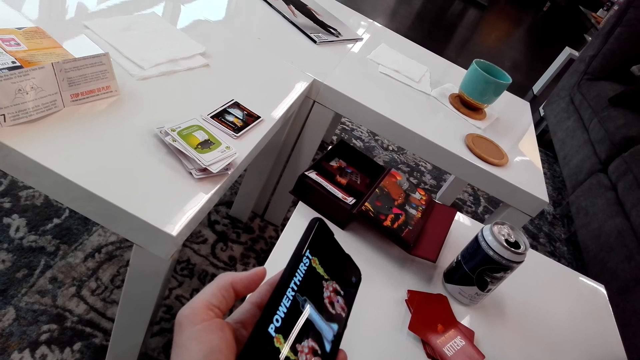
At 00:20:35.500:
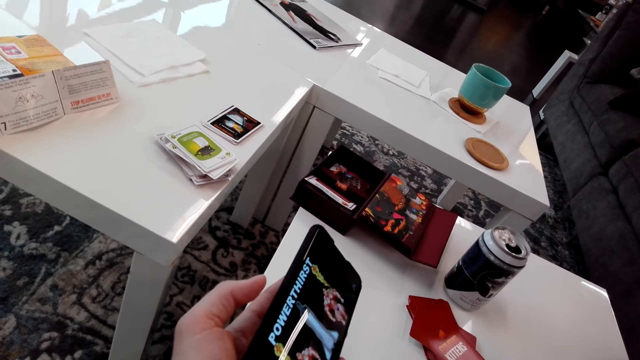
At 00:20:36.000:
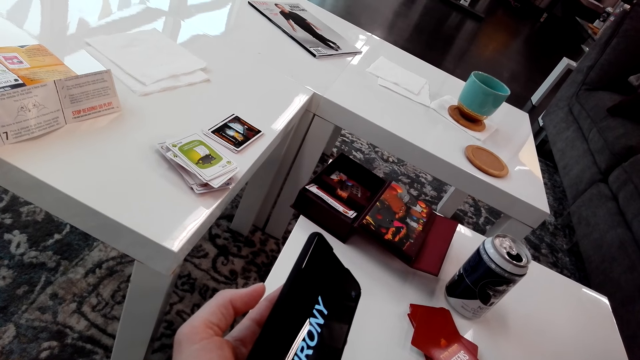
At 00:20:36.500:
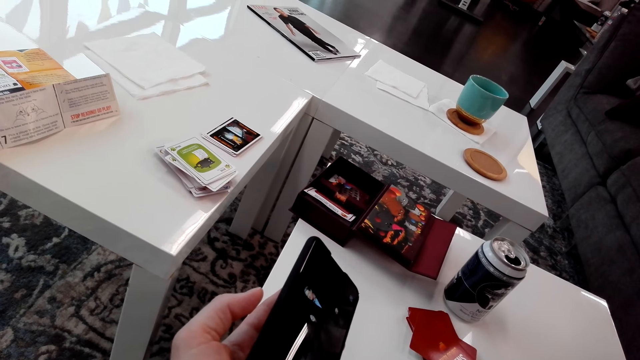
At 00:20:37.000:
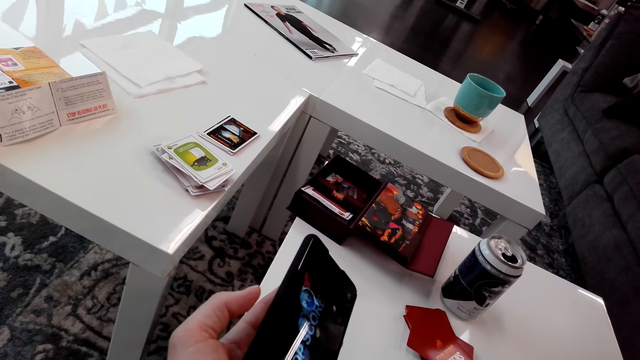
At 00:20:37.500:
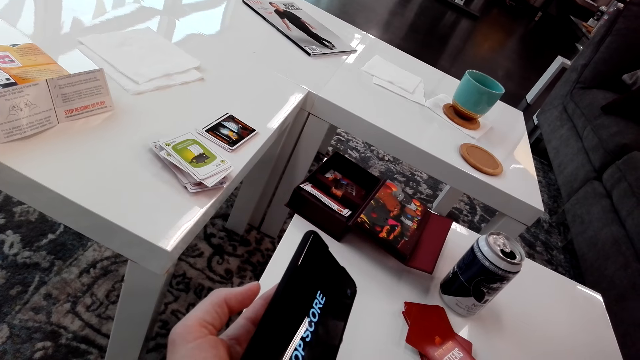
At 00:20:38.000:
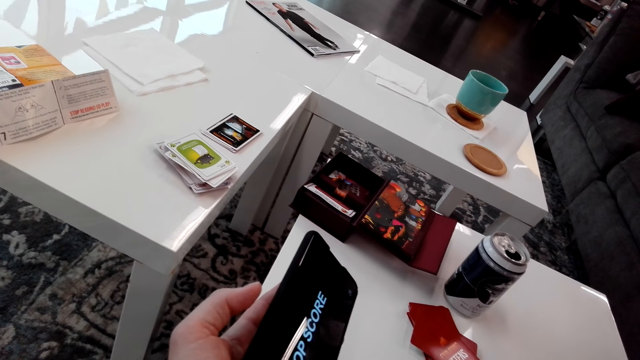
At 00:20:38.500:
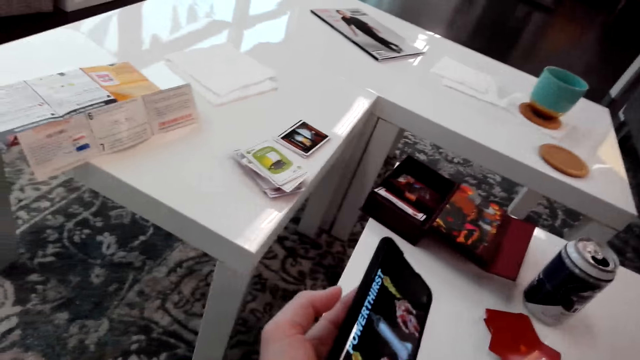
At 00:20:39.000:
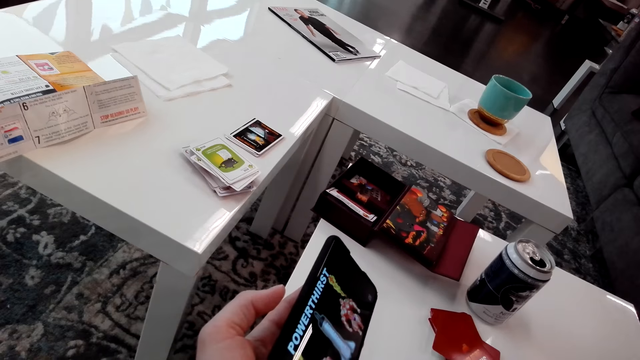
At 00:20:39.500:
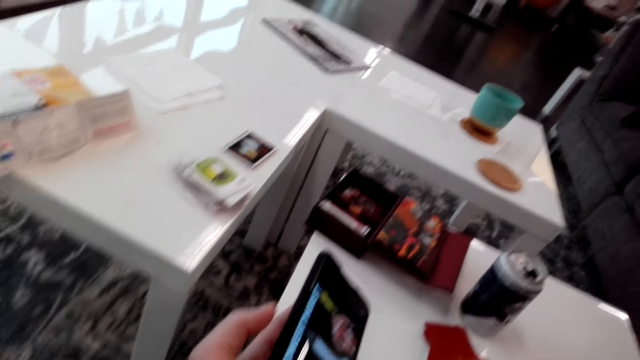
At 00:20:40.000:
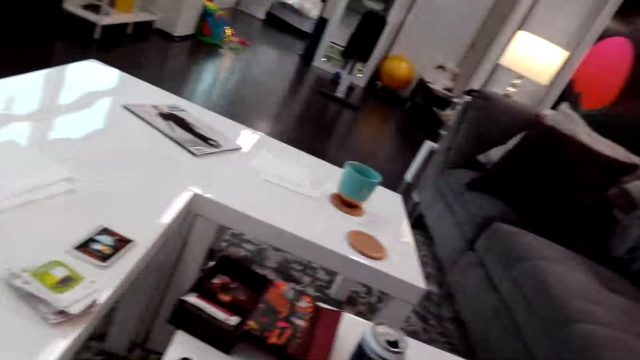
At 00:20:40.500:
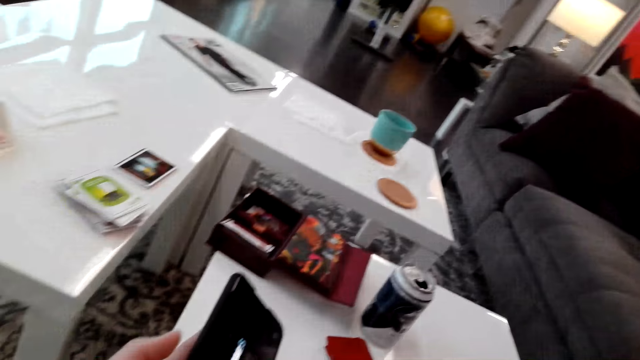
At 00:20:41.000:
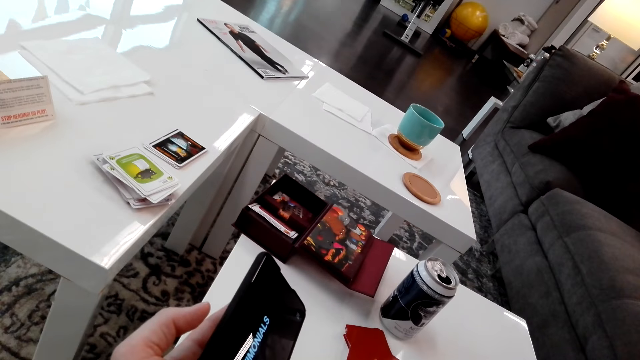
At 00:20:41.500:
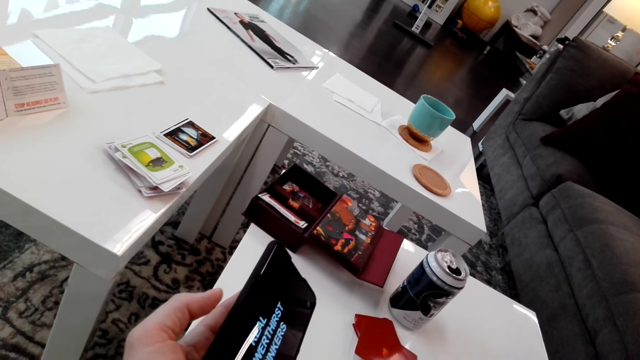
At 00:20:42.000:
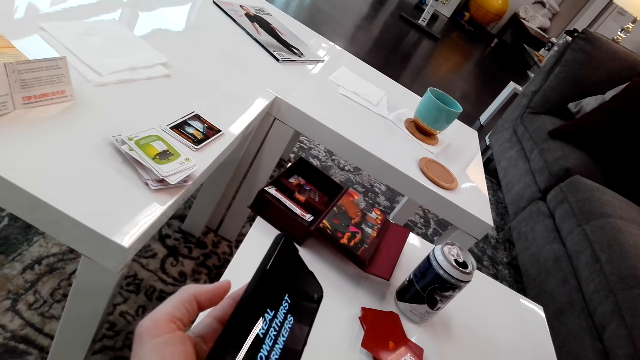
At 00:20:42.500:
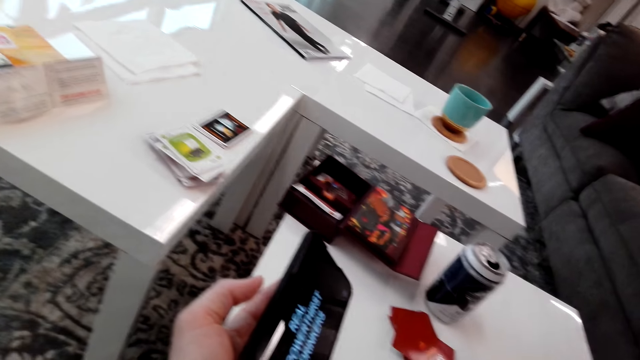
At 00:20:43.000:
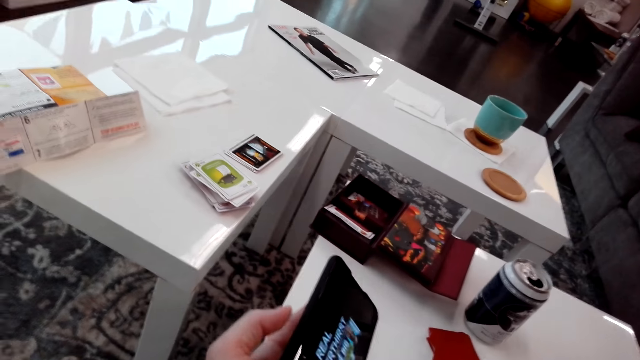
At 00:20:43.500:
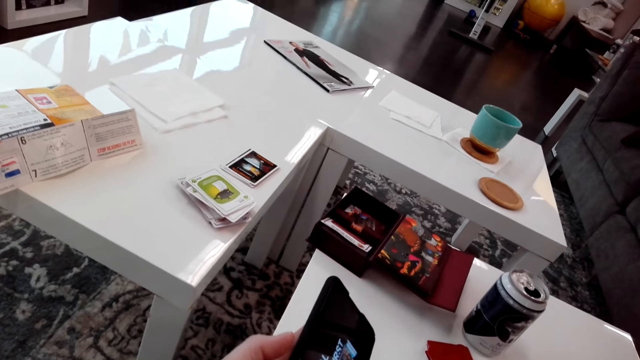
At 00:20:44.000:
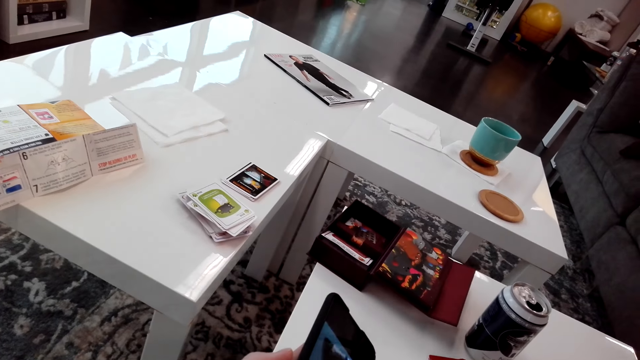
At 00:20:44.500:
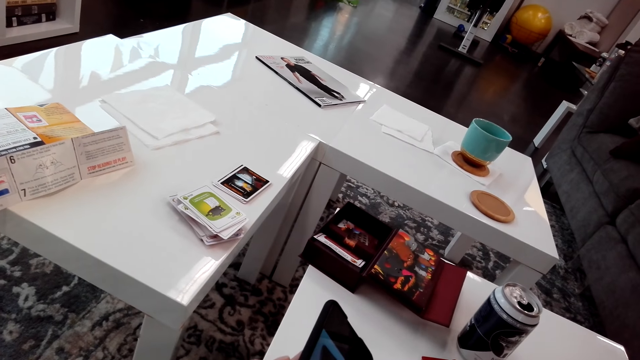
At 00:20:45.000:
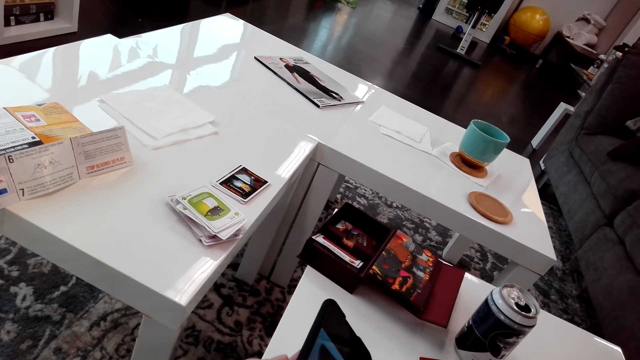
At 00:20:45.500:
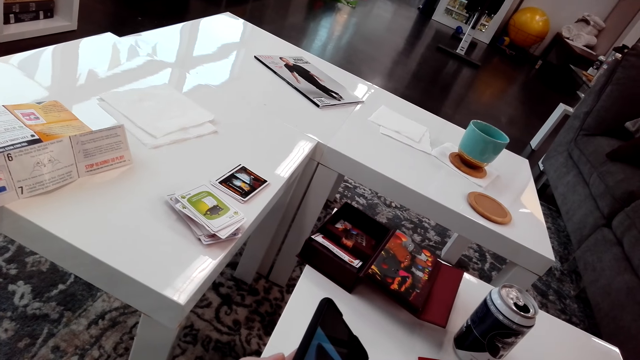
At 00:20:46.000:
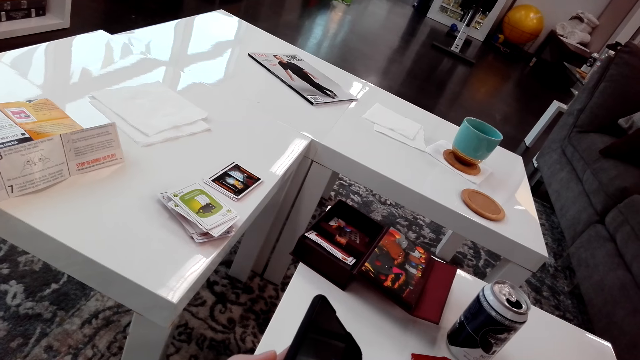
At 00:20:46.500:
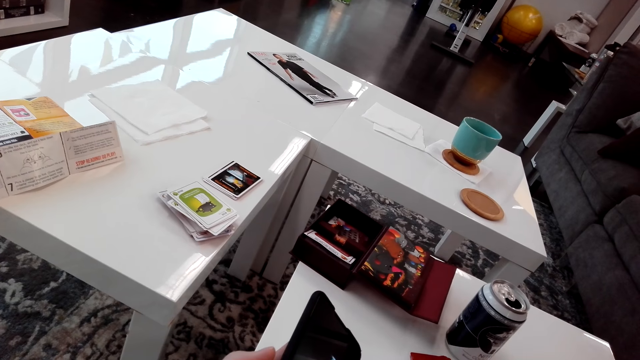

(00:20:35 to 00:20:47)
The camera wearer looks around. They look at the phone.

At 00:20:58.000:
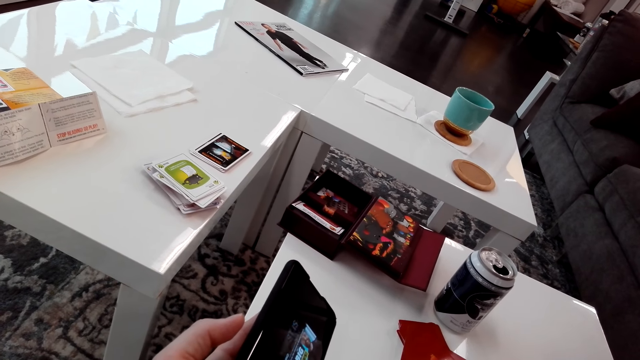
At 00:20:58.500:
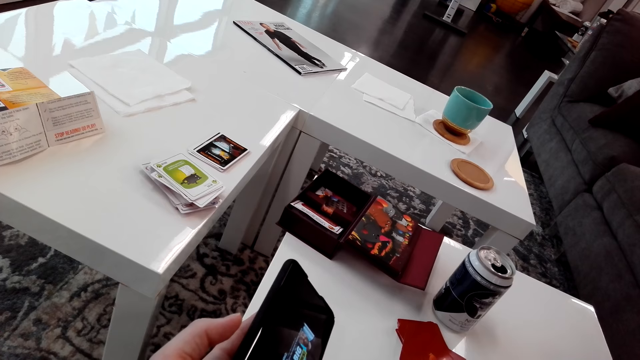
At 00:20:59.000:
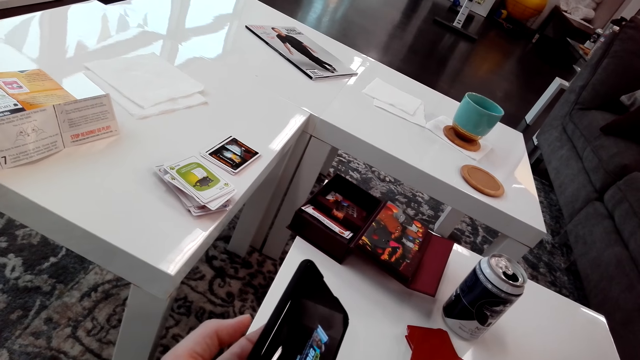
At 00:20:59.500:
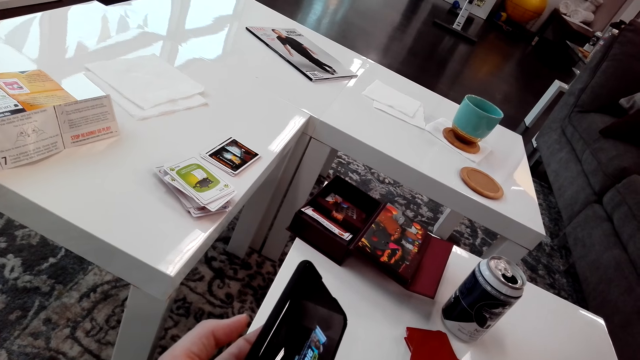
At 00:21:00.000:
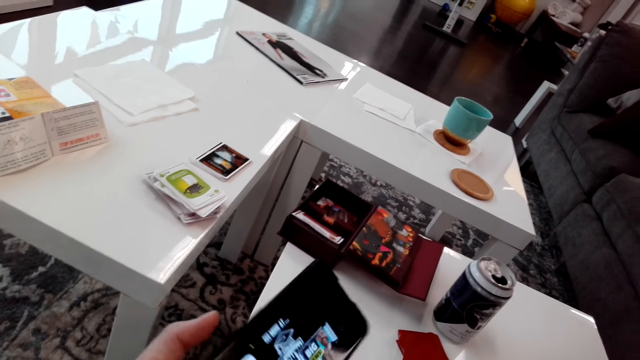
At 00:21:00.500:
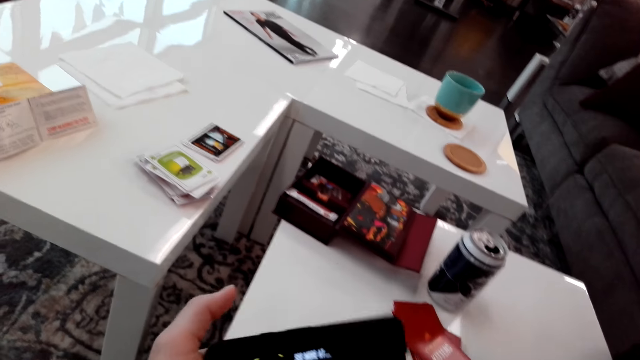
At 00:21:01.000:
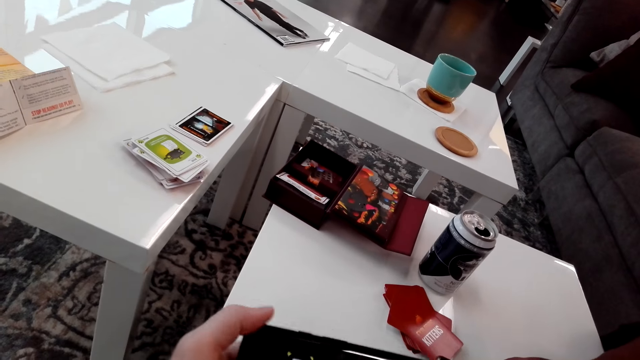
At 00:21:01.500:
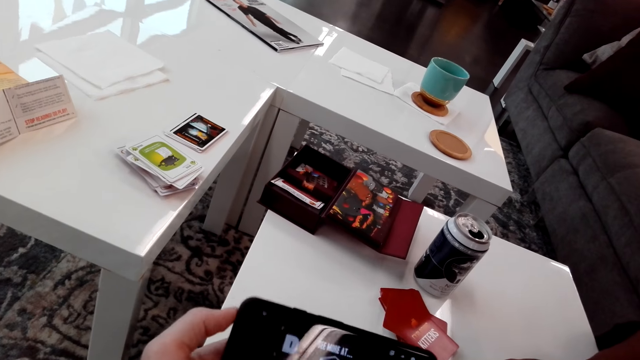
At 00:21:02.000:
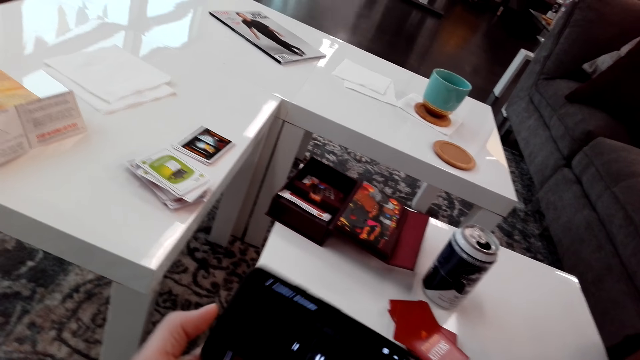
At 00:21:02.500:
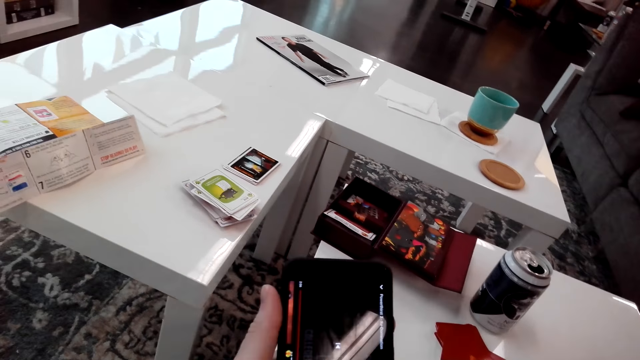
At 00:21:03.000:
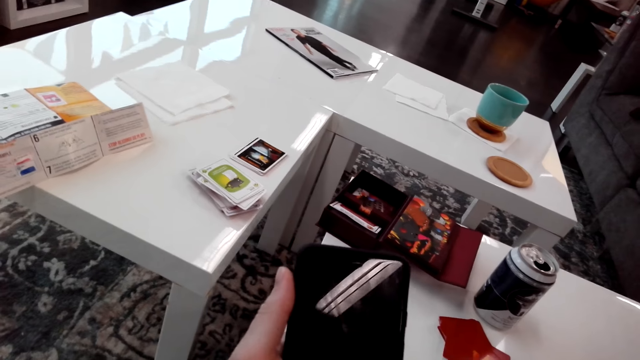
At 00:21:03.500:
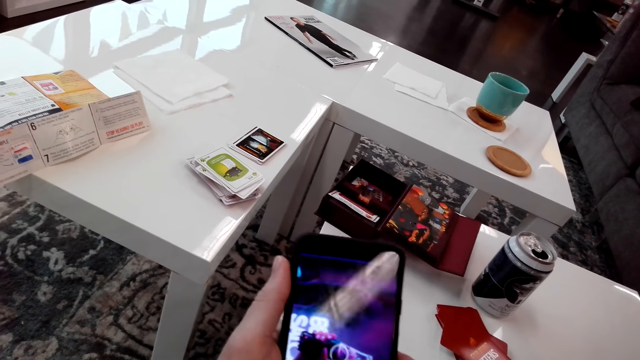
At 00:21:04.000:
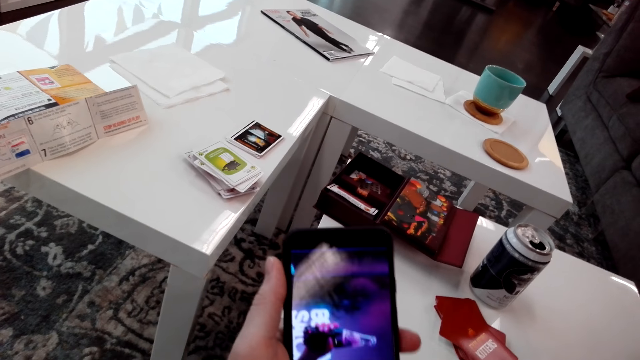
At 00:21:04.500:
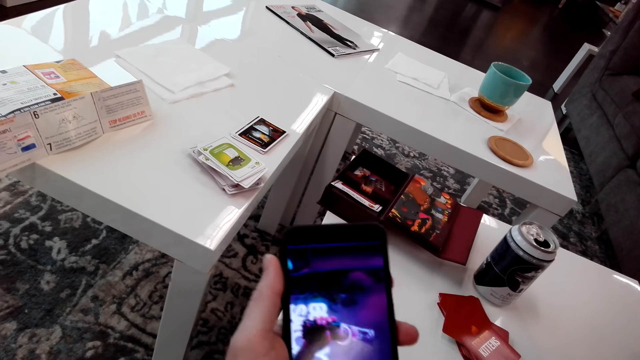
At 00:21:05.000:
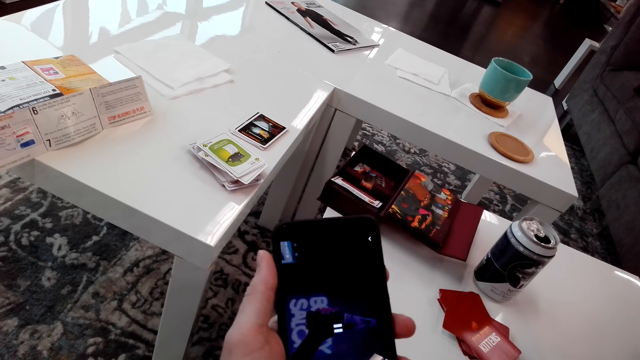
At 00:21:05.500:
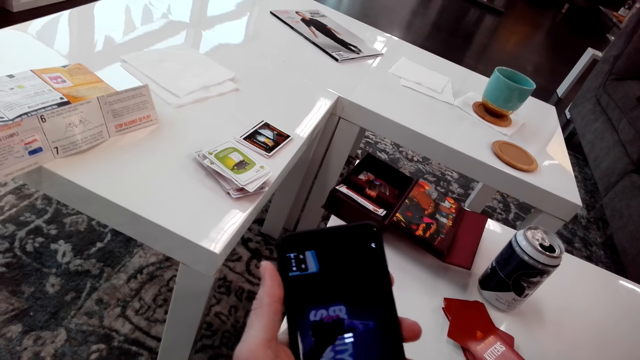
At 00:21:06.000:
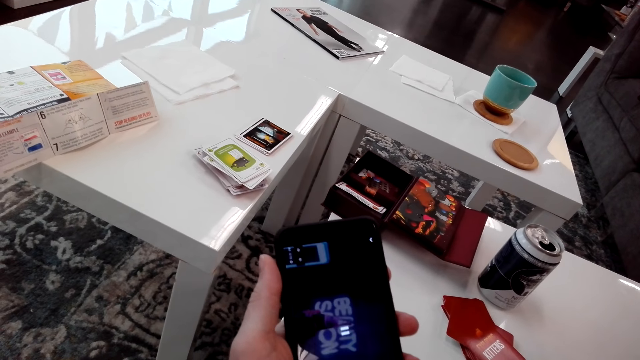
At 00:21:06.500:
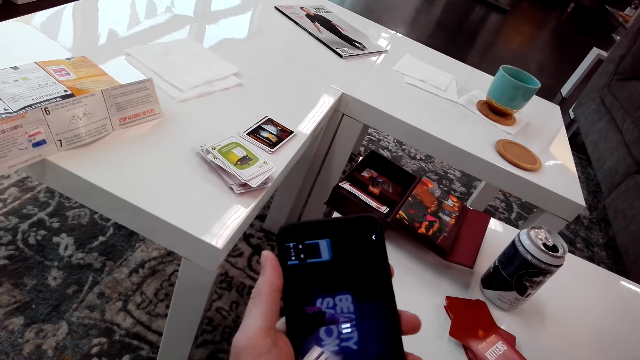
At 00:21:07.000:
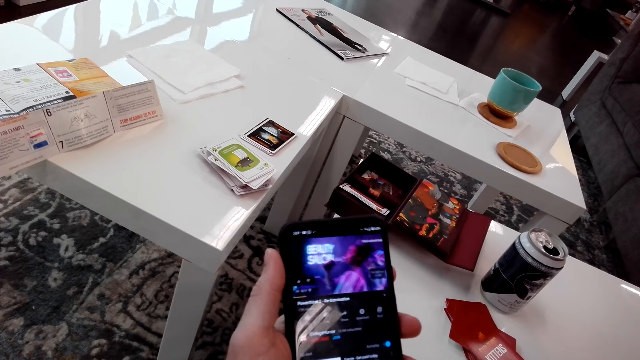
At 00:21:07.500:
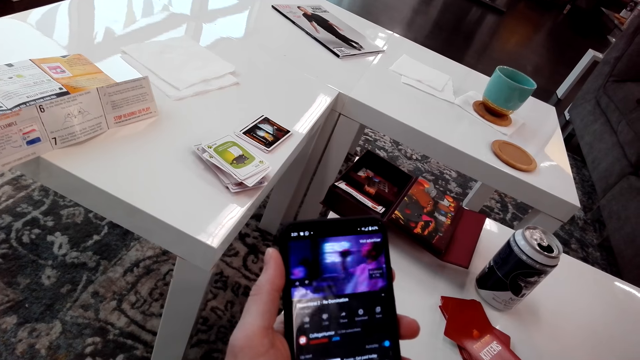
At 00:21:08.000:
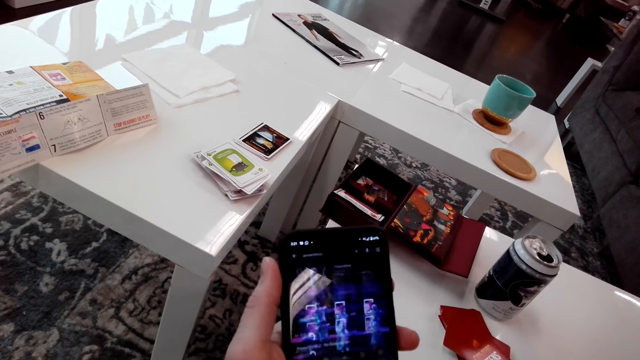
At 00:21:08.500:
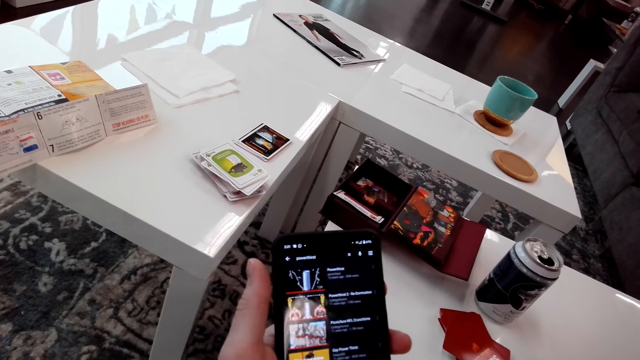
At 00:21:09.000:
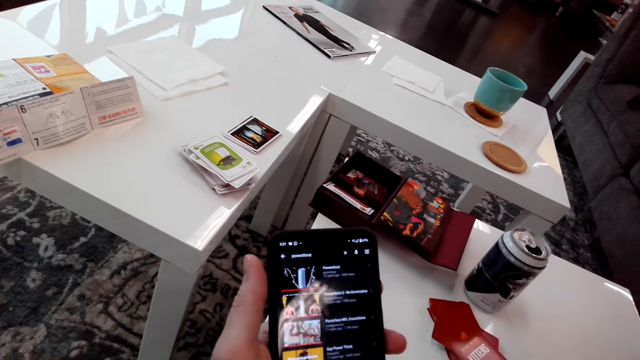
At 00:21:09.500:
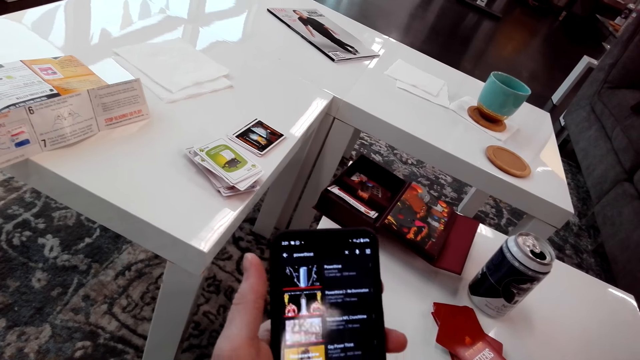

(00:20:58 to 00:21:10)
The camera wearer turns the phone. They use the phone. They look at the phone.
